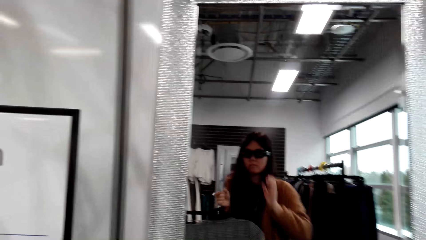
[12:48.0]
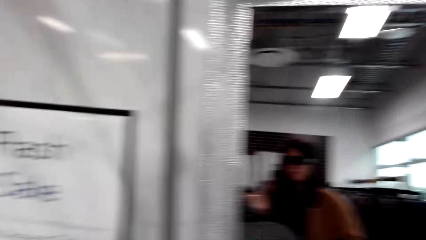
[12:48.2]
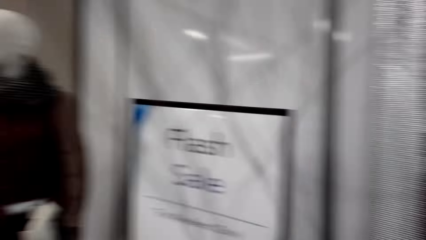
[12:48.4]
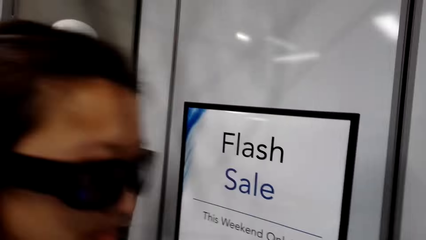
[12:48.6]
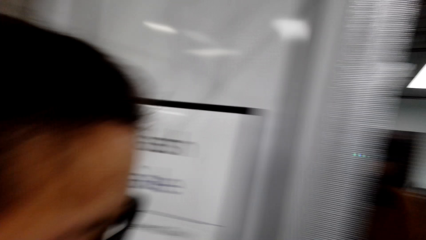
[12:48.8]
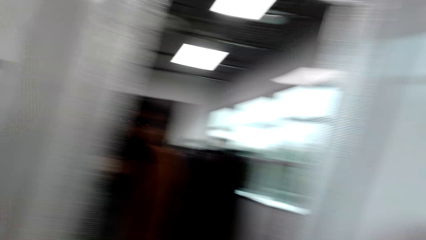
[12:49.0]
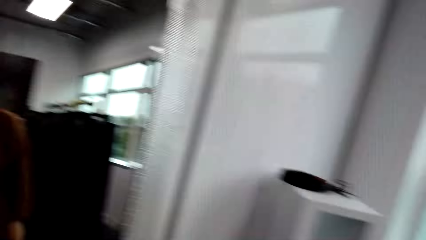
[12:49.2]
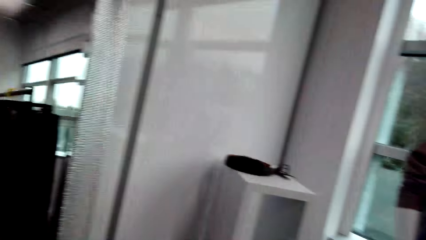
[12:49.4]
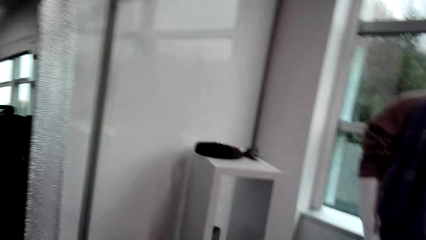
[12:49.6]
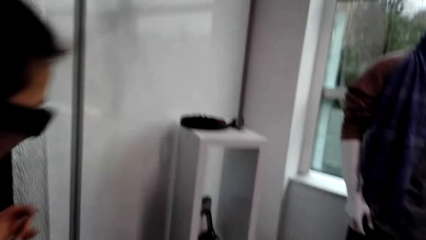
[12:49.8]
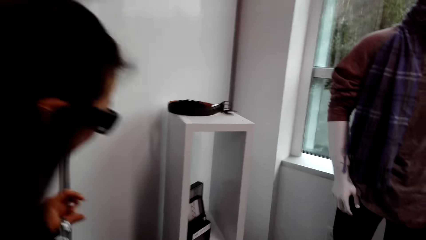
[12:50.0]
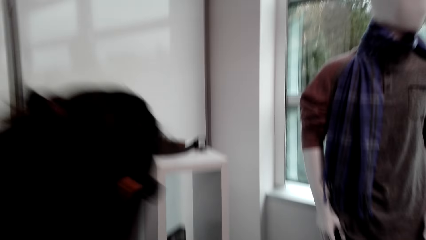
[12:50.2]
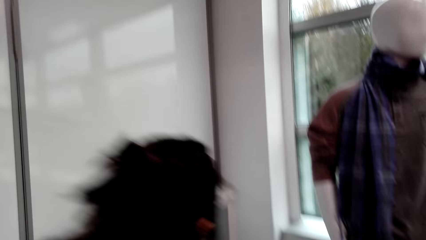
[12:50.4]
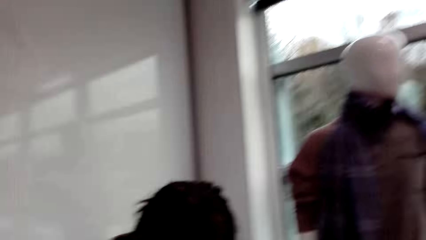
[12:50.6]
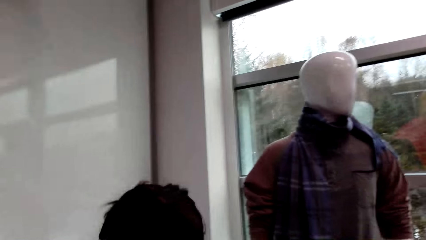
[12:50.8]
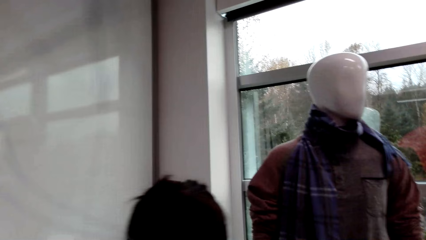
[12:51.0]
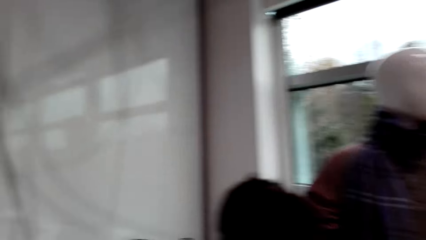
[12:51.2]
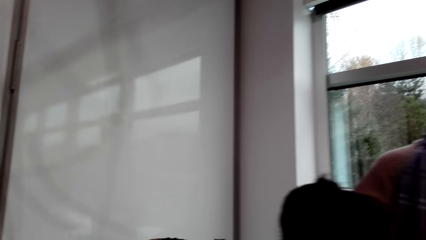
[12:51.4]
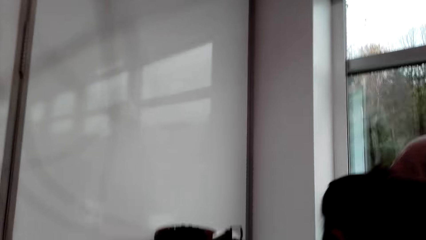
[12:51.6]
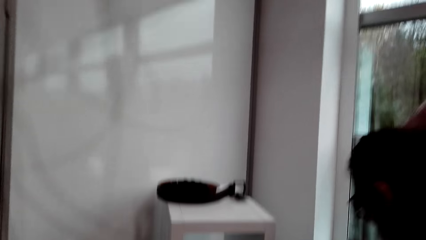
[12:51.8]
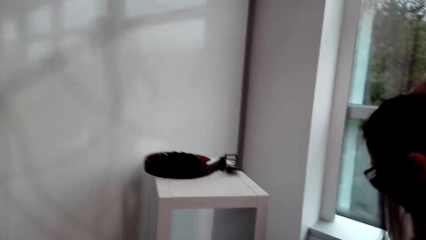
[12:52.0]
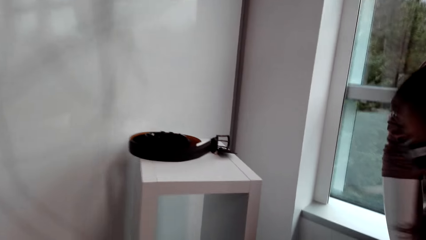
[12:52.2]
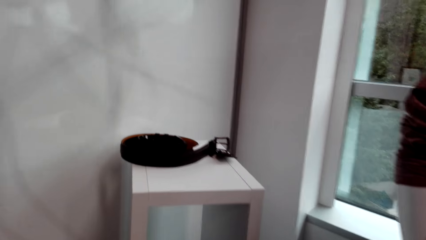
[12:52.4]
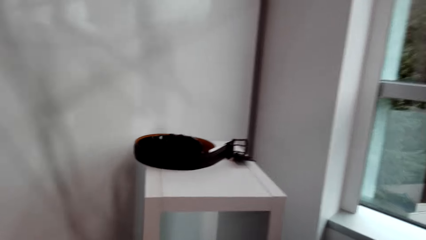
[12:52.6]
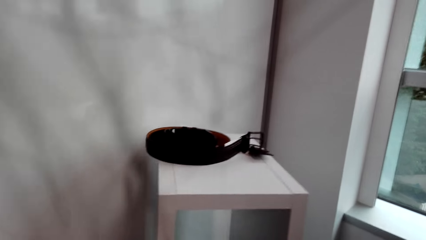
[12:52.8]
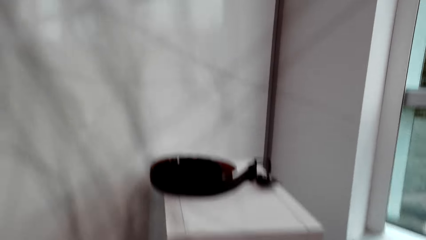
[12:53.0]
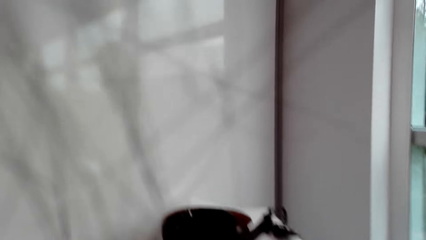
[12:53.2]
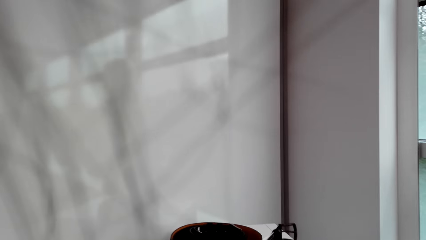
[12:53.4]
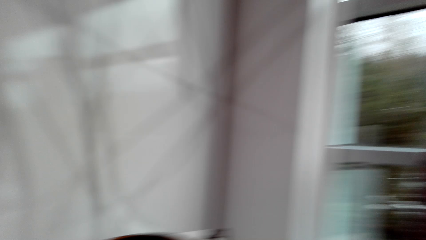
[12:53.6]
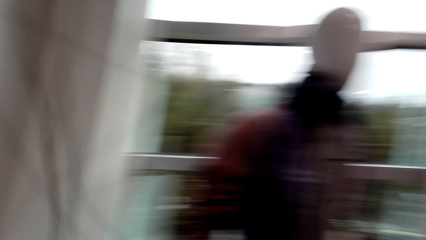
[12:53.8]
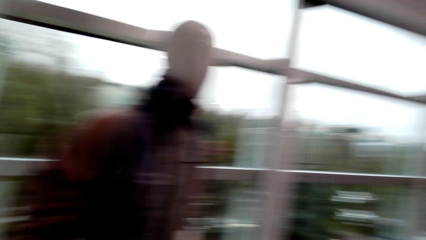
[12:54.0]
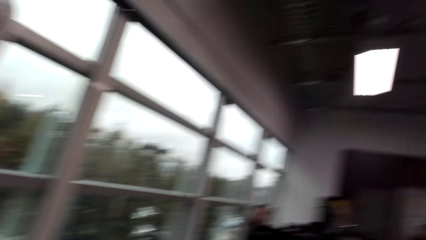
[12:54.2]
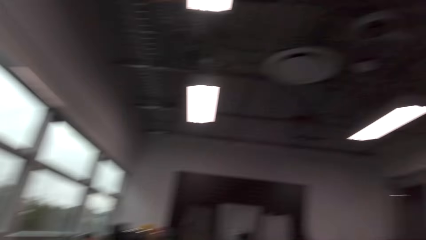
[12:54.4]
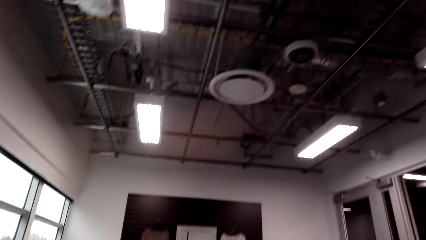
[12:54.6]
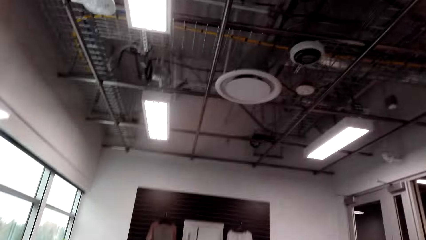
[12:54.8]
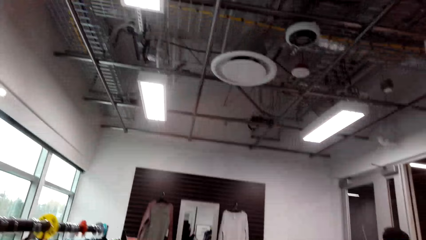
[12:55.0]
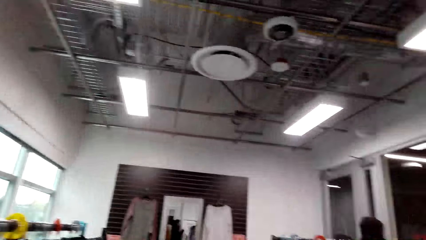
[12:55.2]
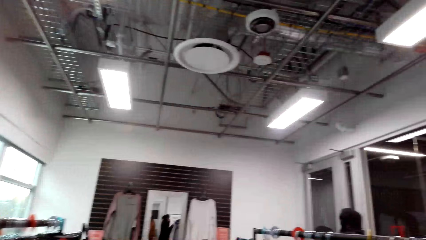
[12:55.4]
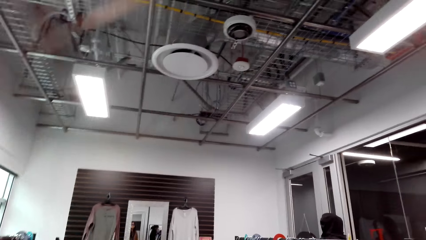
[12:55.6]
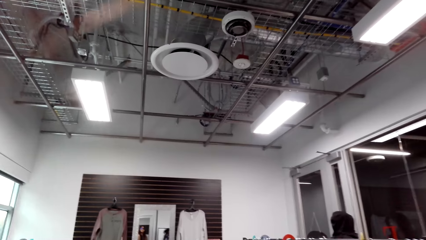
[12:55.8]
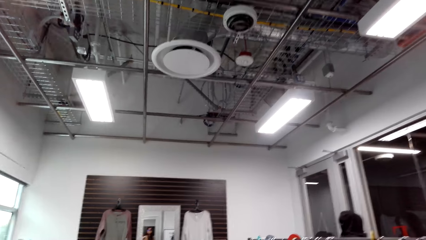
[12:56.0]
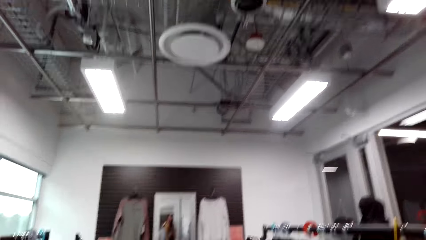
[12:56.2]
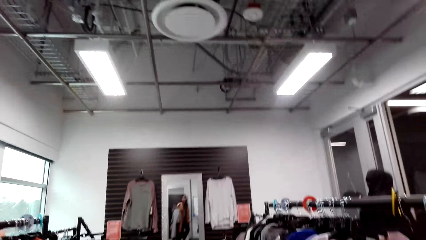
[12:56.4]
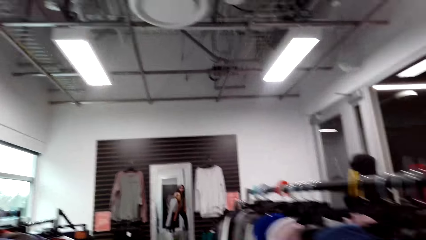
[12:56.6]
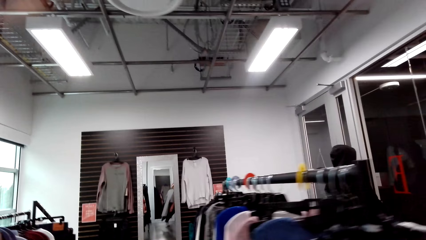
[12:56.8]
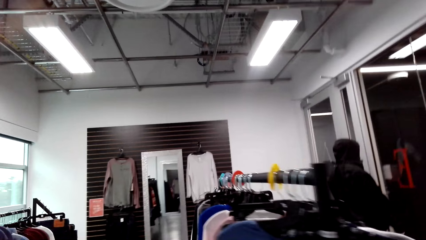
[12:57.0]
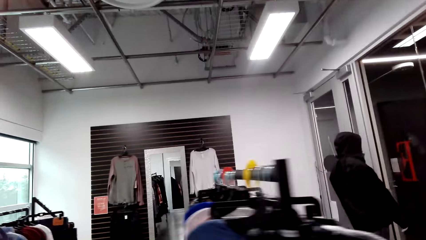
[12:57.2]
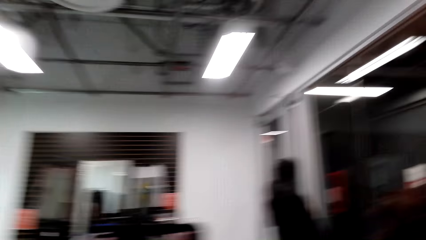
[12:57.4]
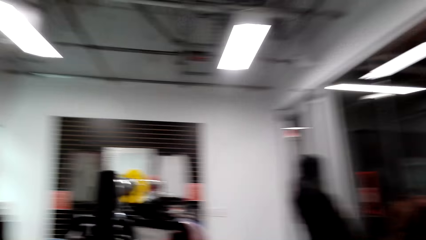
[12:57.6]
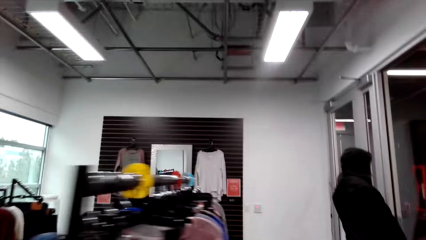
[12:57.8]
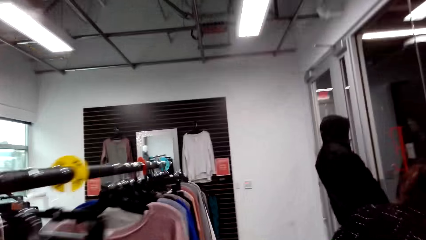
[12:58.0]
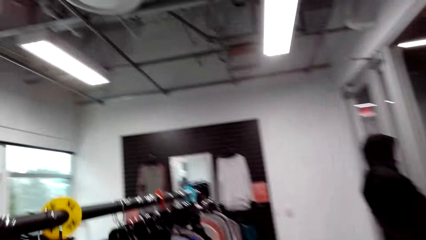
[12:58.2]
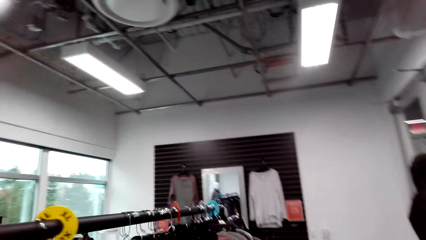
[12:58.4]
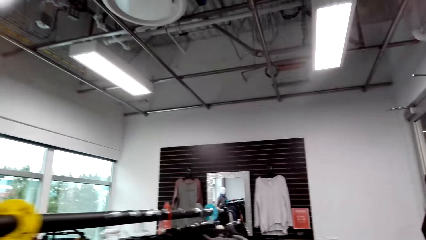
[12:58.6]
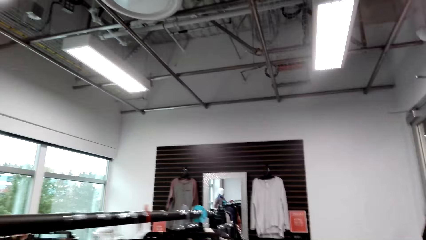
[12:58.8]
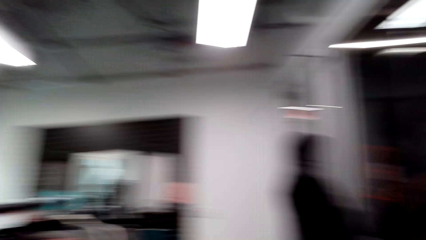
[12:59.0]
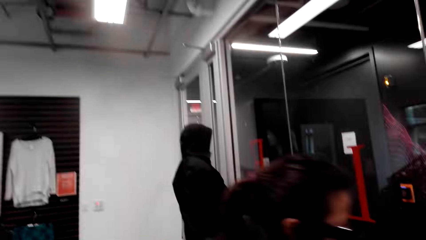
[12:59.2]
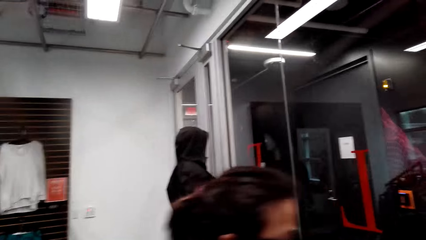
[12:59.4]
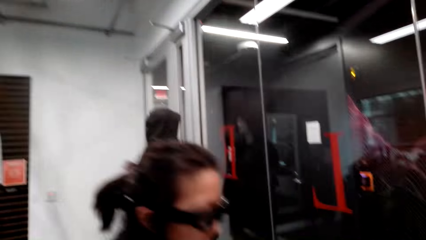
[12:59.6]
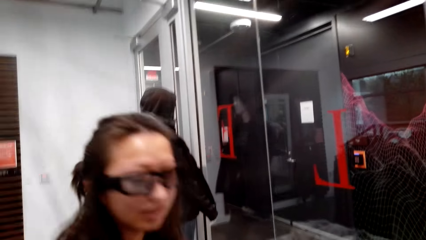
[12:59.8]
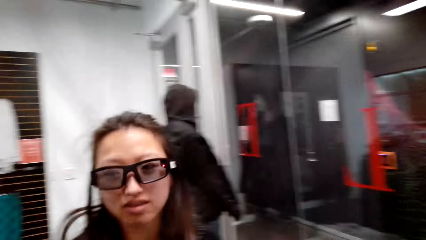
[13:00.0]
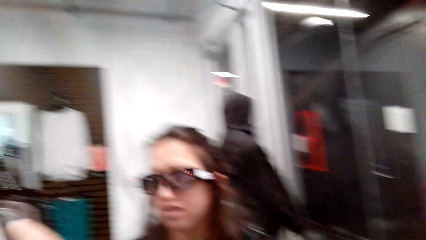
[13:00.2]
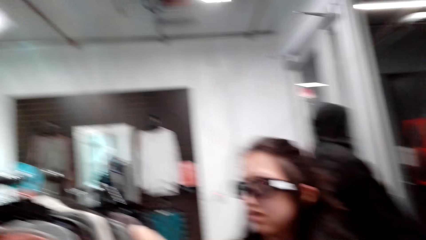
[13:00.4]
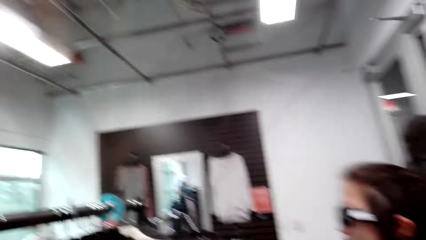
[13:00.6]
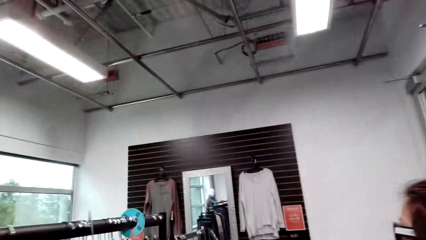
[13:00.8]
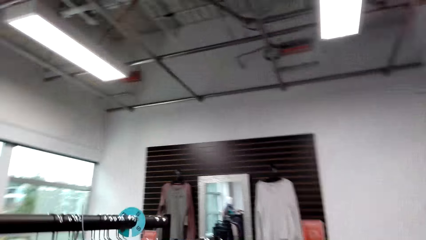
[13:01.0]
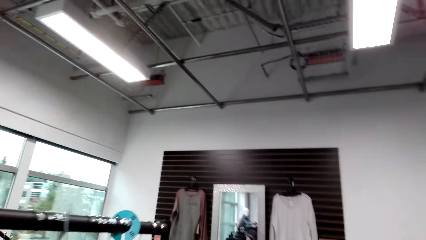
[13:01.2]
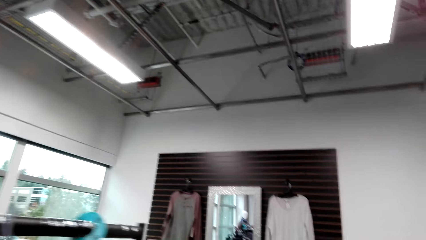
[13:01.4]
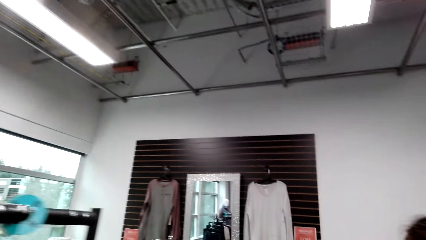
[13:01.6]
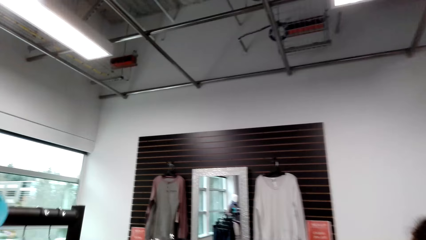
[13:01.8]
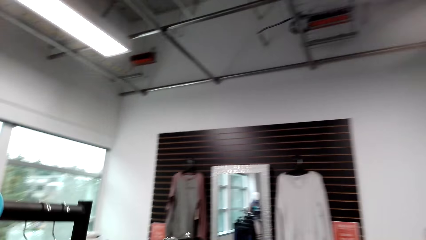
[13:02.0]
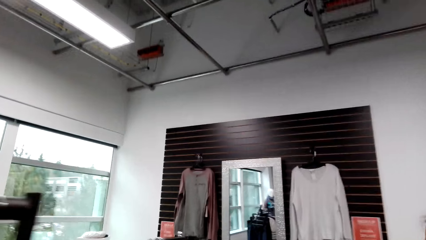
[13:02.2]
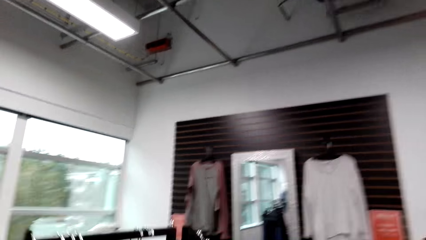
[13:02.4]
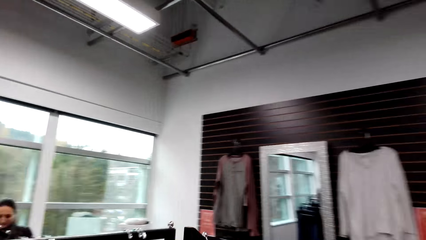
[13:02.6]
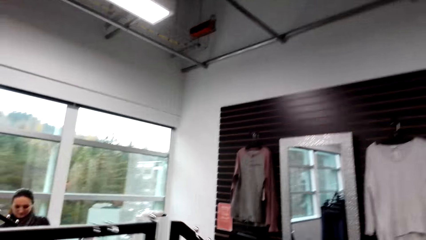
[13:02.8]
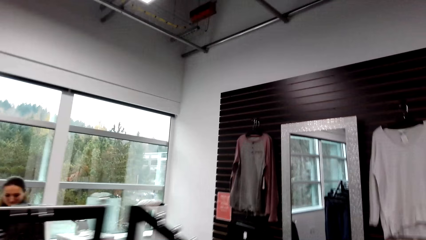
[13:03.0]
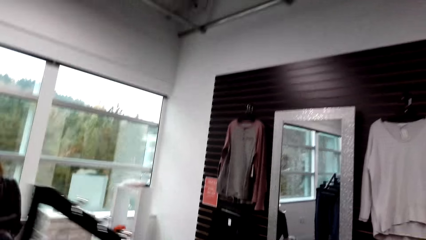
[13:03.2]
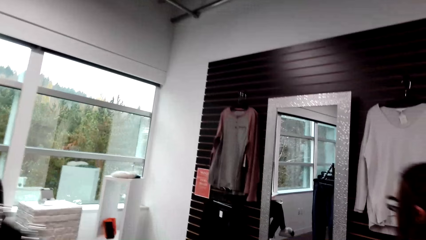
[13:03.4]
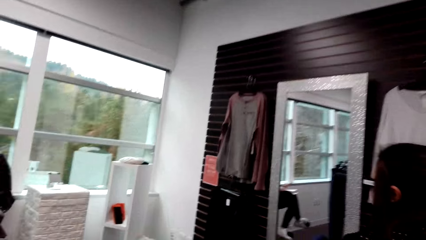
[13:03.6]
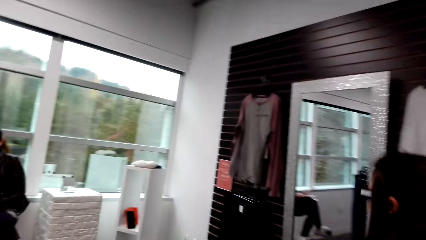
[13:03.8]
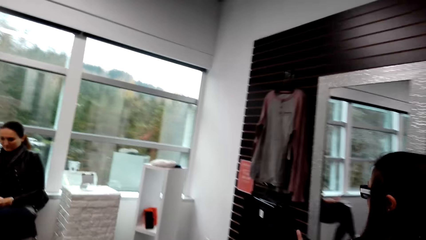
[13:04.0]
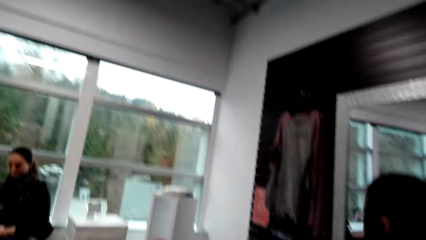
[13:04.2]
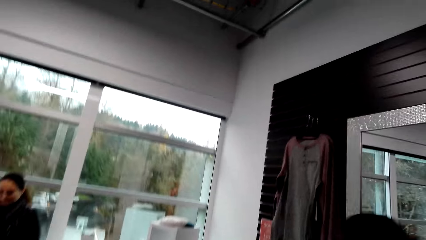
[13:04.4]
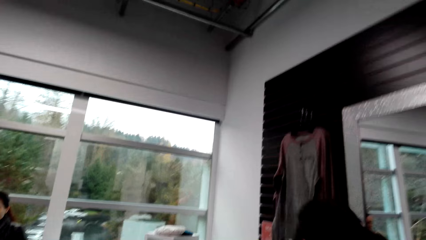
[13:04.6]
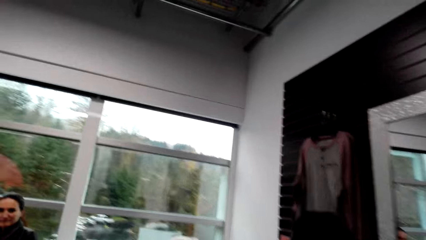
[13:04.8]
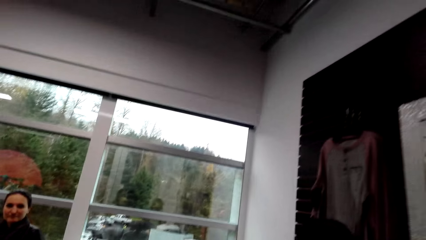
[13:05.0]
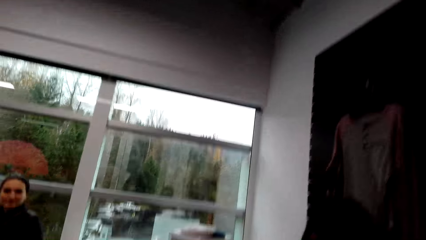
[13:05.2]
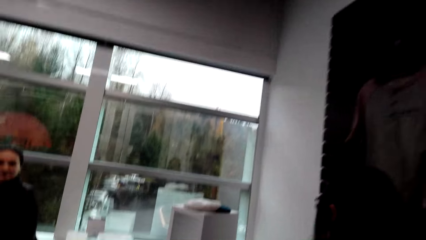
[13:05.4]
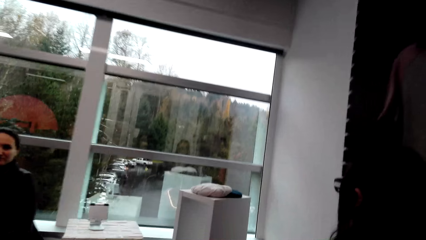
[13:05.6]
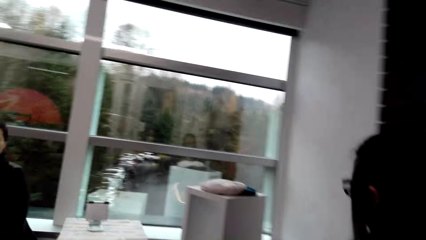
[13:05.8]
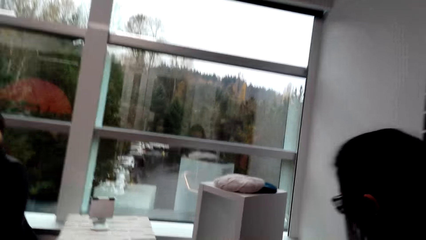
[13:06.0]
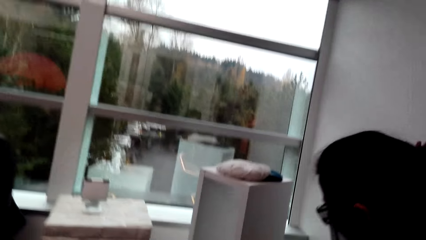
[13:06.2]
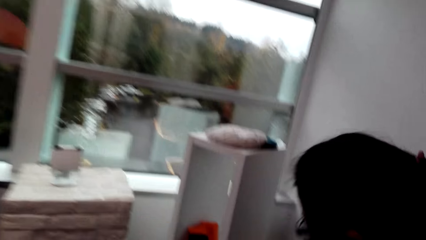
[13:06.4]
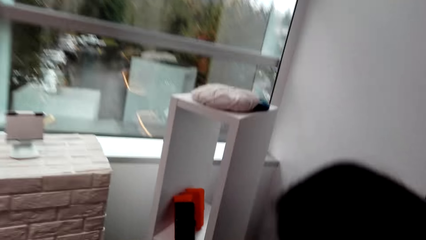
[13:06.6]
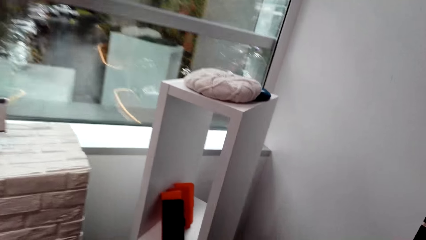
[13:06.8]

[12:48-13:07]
A man talks to the camera wearer. The camera wearer walks around the boutique. The man talks to the camera wearer. The camera wearer walks around the boutique.
